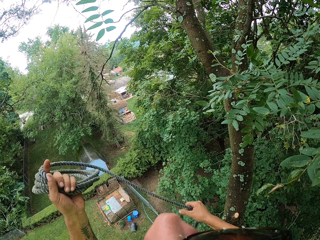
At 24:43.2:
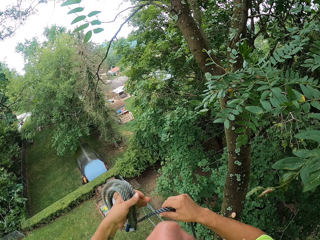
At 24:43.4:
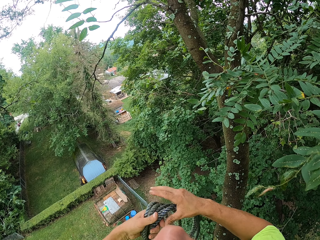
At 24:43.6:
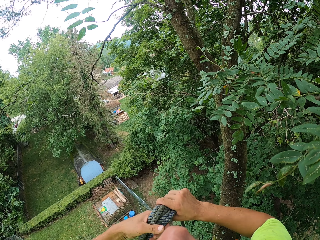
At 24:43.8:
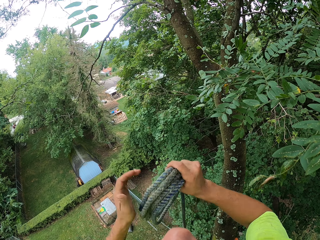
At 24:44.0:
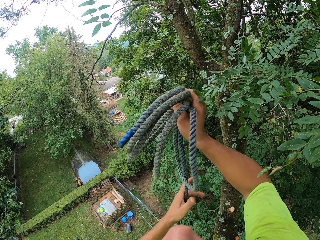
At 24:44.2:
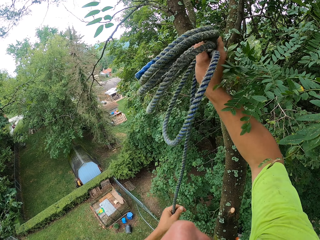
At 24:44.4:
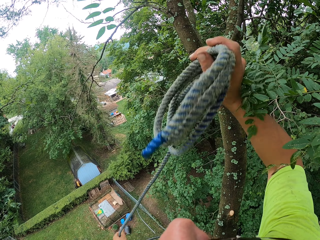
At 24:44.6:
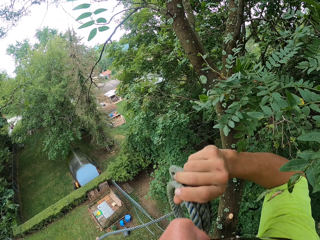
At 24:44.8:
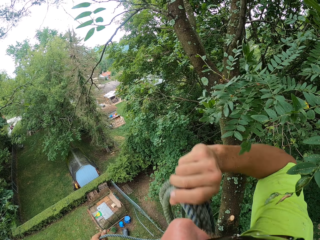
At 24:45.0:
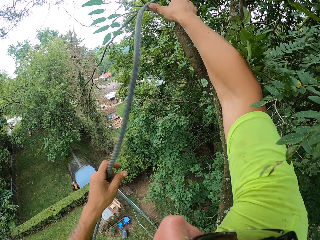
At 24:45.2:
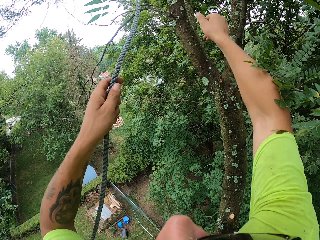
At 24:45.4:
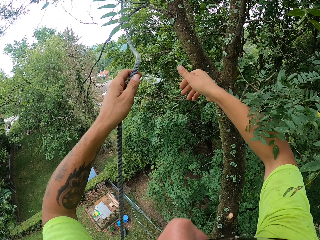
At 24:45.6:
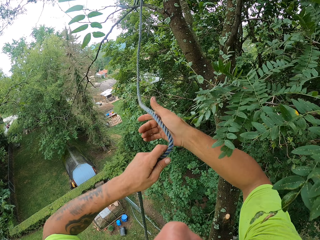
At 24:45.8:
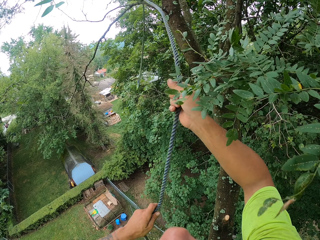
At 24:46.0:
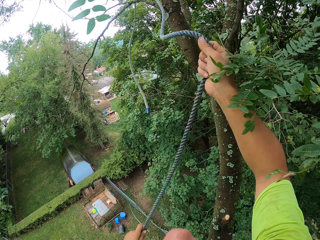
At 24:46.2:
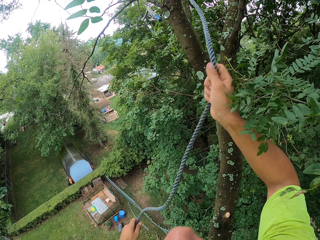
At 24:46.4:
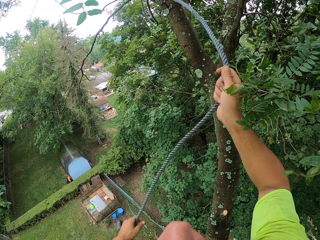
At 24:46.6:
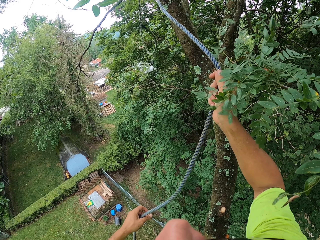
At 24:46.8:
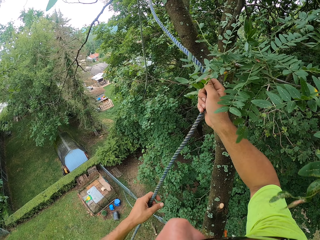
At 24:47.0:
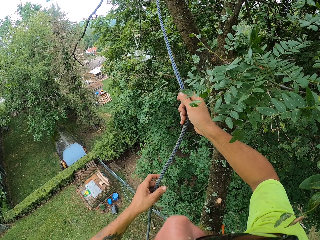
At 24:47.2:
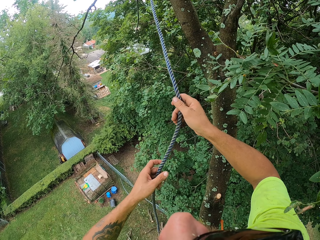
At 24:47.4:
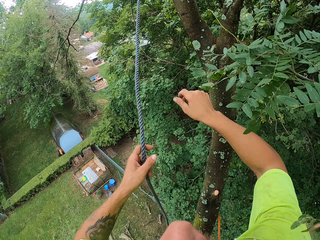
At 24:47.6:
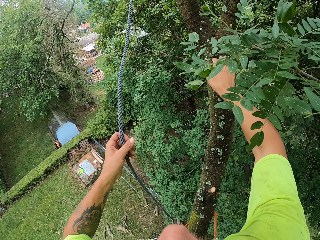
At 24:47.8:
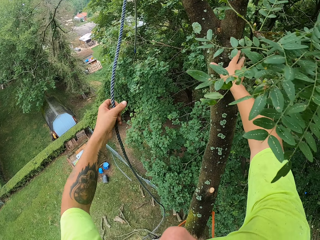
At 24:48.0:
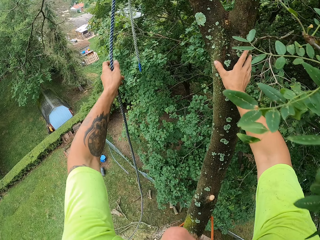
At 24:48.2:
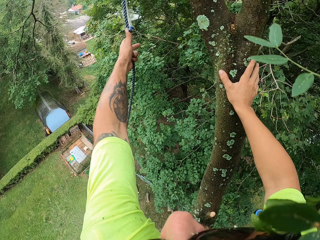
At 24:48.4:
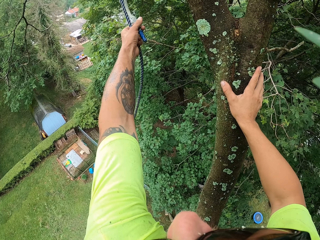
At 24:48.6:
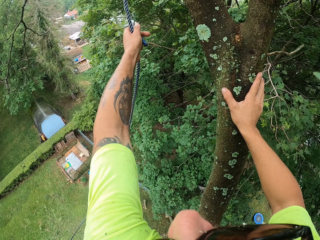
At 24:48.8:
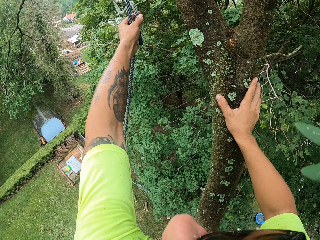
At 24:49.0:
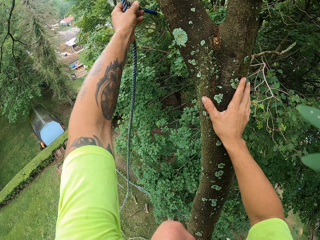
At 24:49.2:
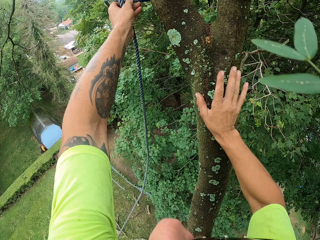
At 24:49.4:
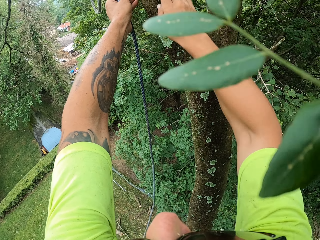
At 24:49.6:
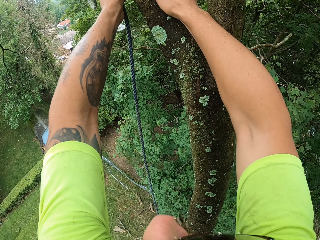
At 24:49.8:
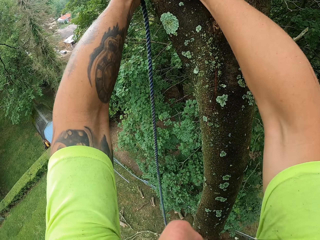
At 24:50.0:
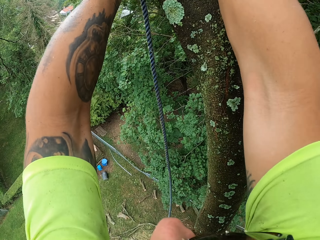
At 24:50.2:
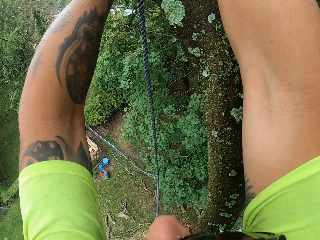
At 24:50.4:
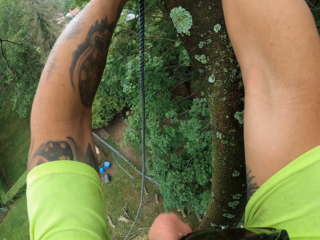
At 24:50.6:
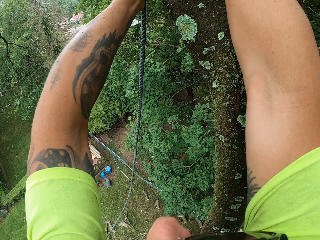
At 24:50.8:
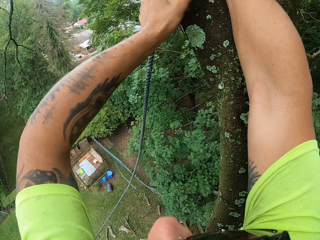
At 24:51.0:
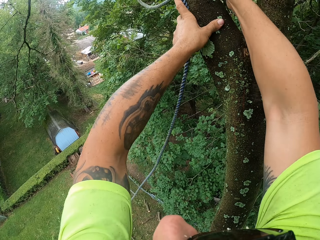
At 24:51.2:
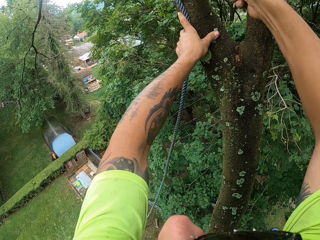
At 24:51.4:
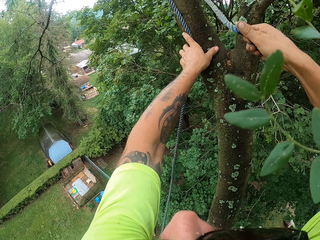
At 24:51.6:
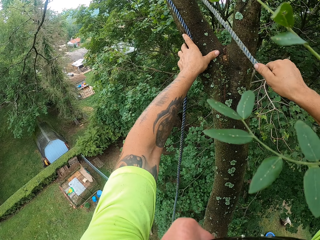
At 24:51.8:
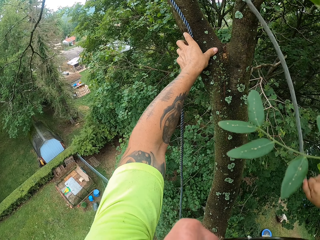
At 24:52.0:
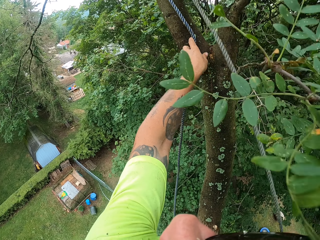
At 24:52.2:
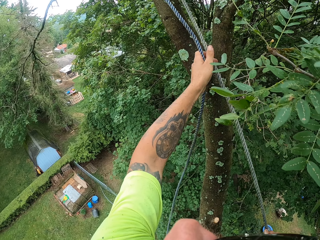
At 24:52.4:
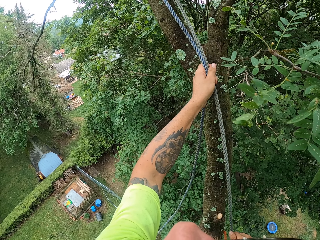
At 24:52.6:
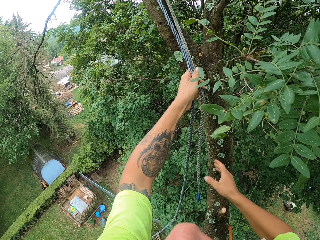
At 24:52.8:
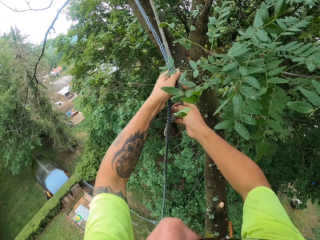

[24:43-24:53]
The camera wearer throws the rope round a tree branch with his right hand. He shakes the rope with his right hand. He ties the rope round the tree branch with both hands.

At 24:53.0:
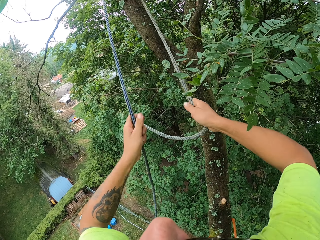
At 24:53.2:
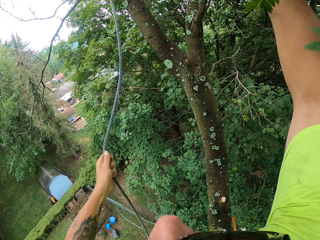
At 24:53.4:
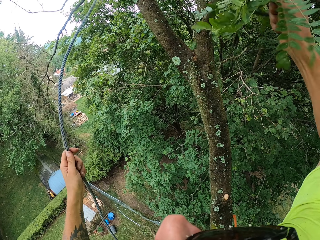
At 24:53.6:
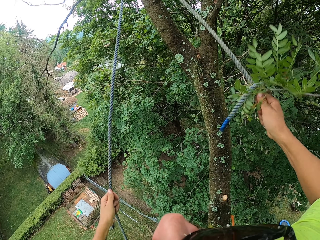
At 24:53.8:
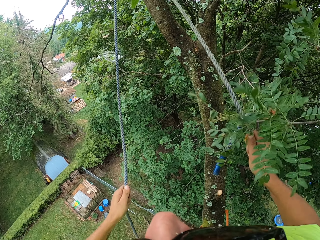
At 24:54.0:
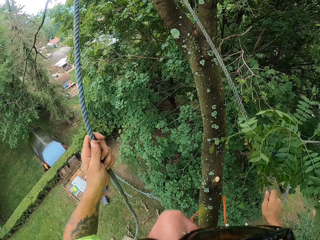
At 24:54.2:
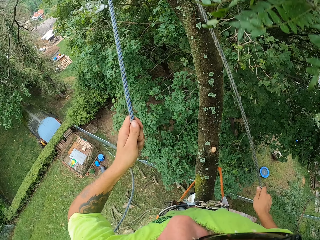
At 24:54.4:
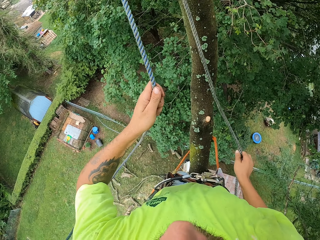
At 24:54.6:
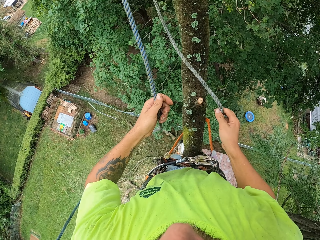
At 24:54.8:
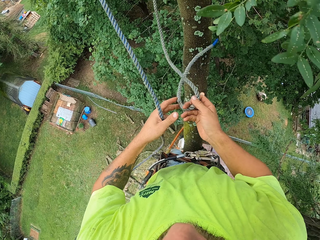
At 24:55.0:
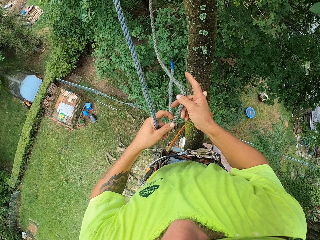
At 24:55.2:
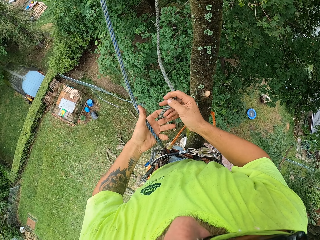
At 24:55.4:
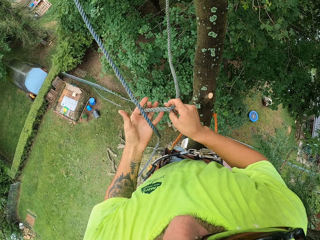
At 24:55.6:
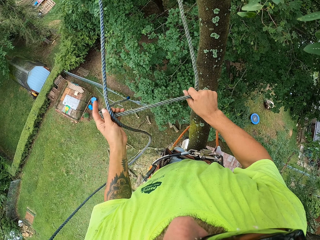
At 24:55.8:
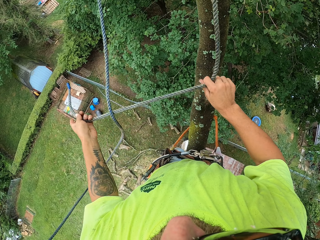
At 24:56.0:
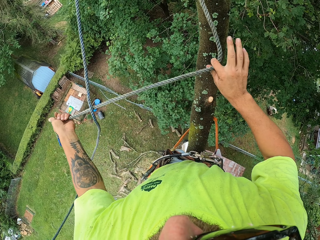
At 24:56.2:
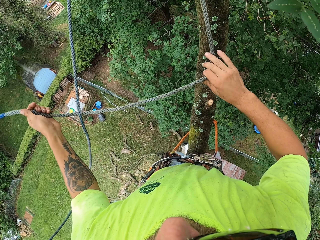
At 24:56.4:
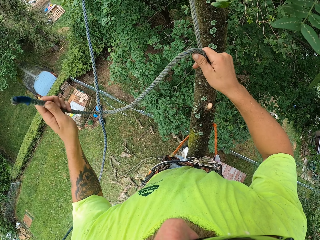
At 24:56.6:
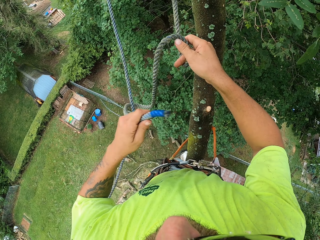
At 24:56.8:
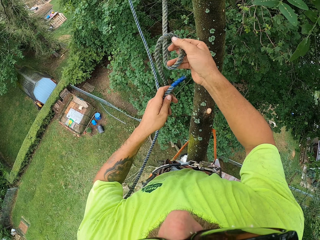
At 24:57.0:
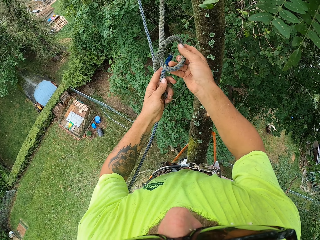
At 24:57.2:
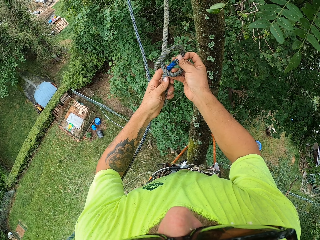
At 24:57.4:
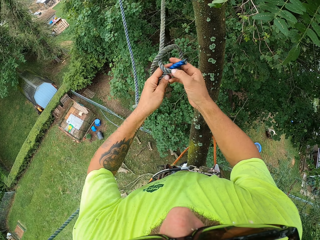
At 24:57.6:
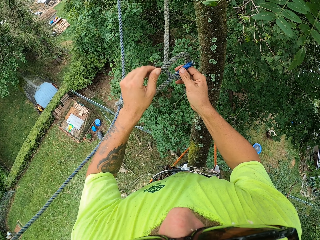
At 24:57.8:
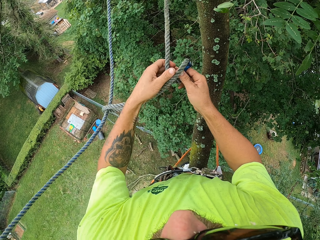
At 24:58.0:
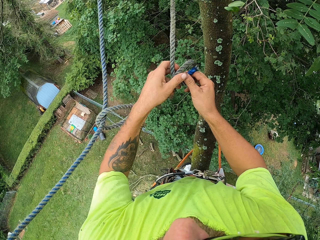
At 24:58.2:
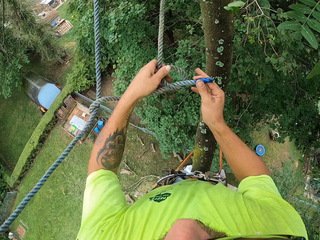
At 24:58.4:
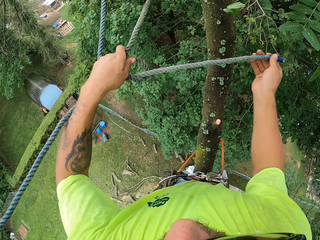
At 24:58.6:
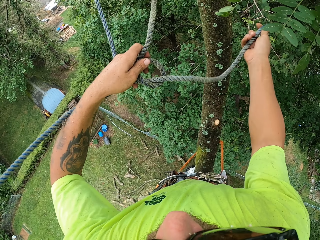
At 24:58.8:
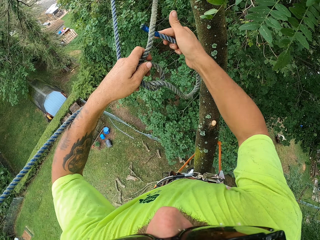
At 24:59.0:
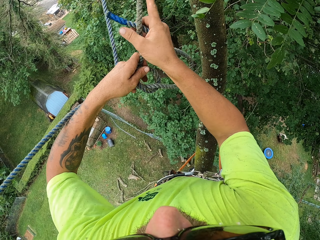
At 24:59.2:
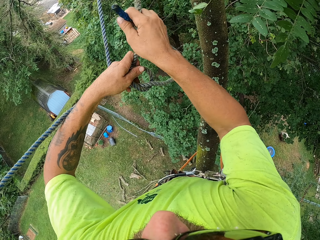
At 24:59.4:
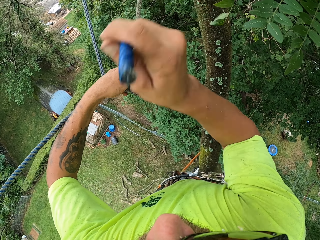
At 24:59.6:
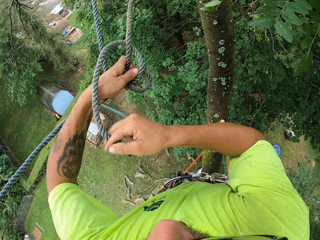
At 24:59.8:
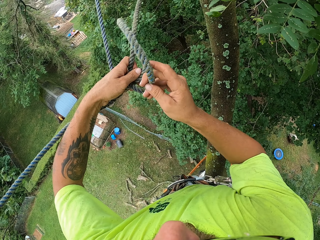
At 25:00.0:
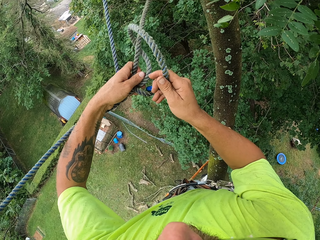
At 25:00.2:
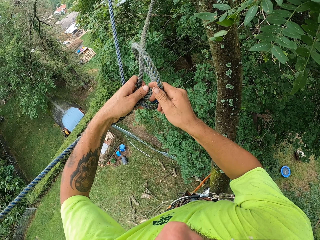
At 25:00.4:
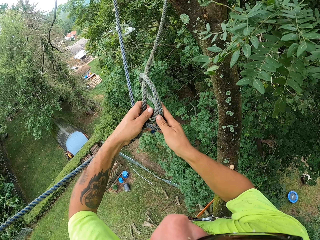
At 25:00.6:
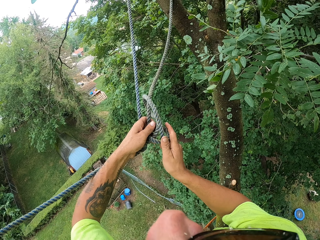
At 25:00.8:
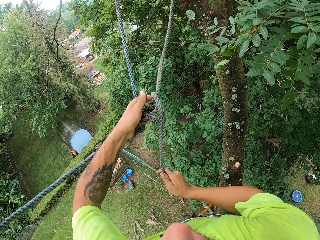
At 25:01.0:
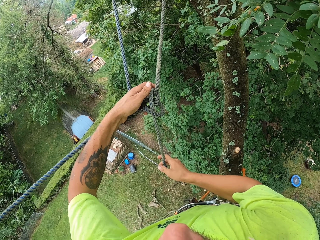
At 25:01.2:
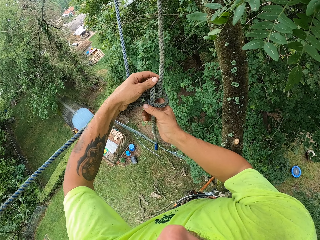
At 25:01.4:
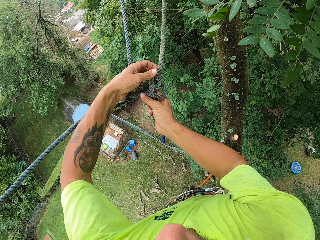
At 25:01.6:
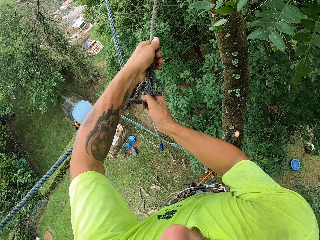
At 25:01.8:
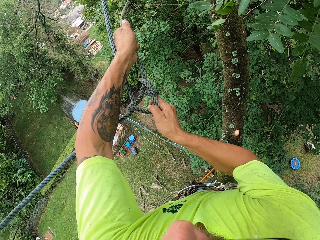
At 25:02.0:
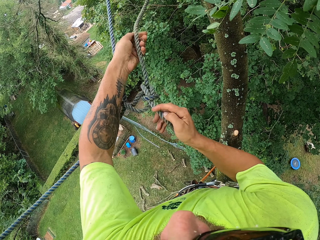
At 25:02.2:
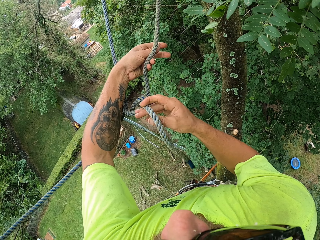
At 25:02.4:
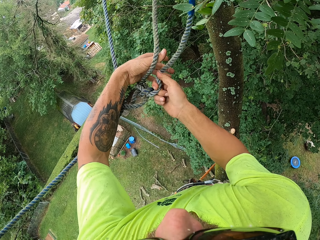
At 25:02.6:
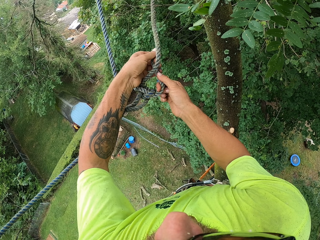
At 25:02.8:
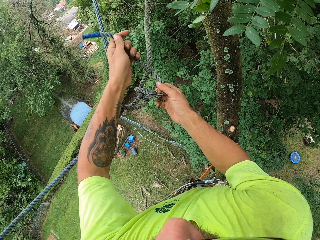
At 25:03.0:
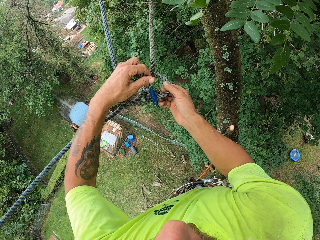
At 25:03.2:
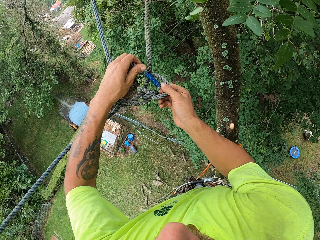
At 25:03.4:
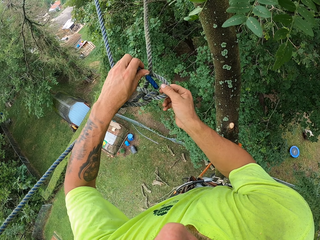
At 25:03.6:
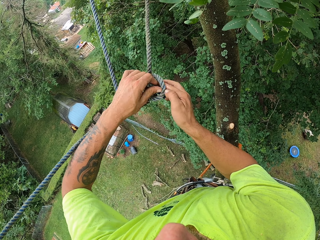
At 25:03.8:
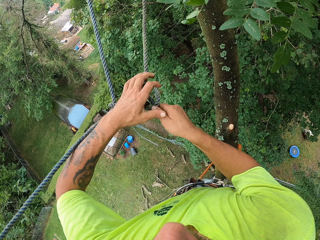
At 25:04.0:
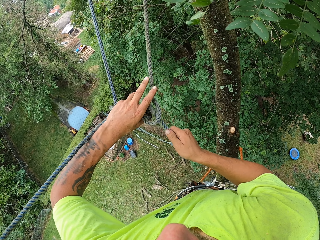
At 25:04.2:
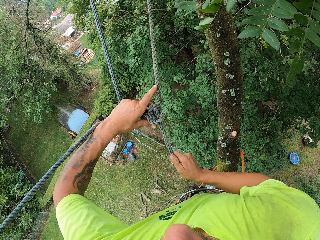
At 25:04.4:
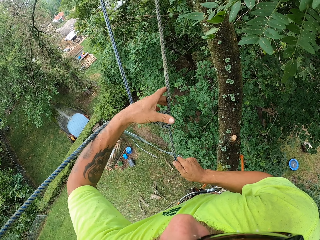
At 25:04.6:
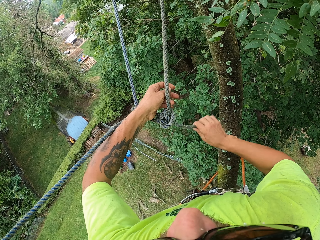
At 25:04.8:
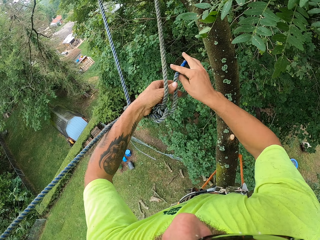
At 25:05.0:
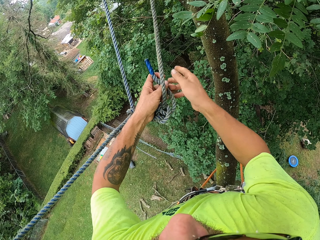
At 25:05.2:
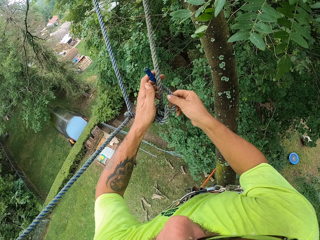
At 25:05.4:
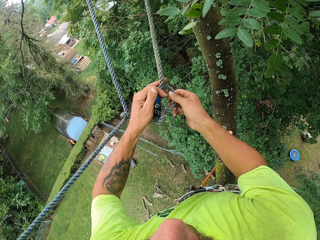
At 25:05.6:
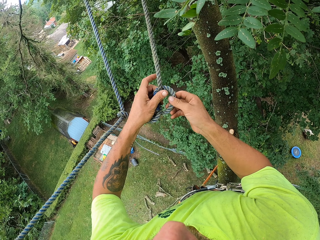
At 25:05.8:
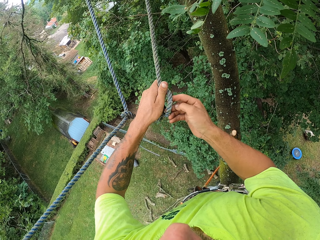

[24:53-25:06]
The camera wearer loops the rope with both hands. They tie a knot.
